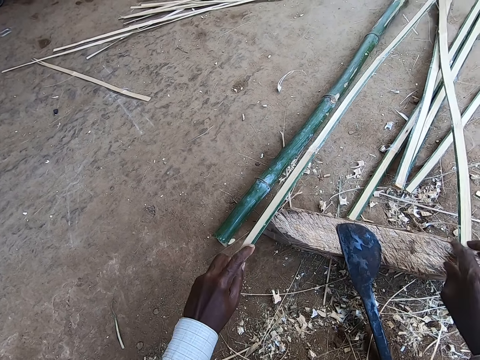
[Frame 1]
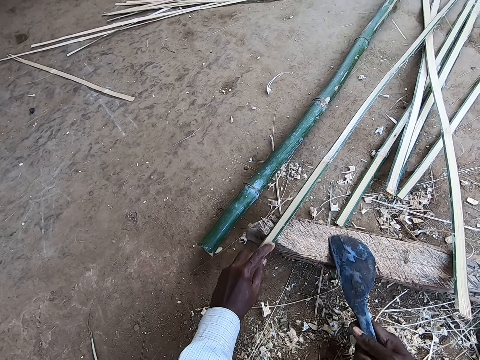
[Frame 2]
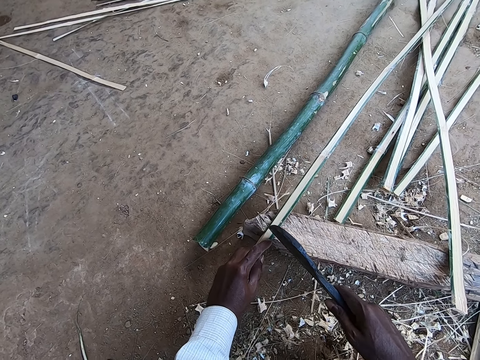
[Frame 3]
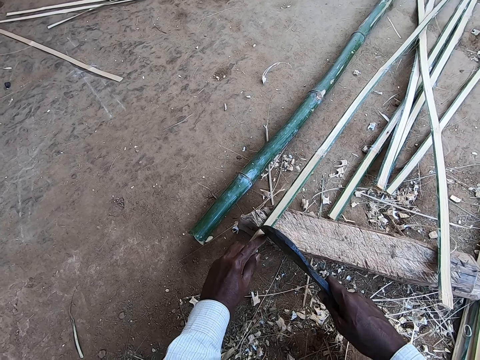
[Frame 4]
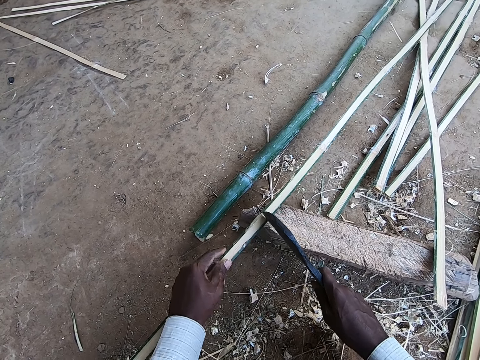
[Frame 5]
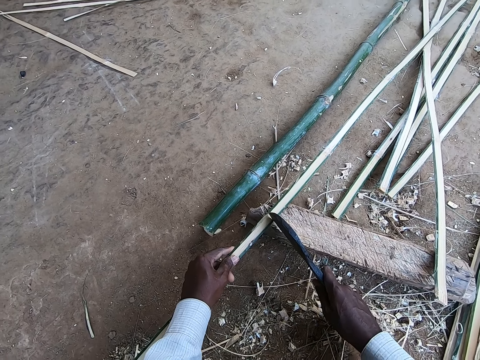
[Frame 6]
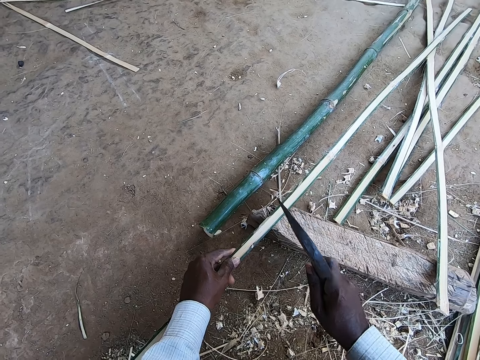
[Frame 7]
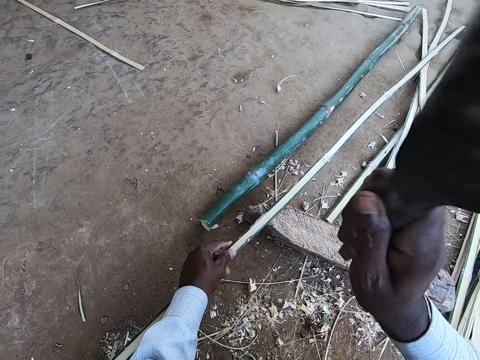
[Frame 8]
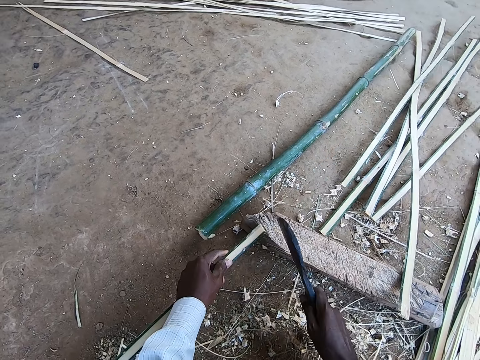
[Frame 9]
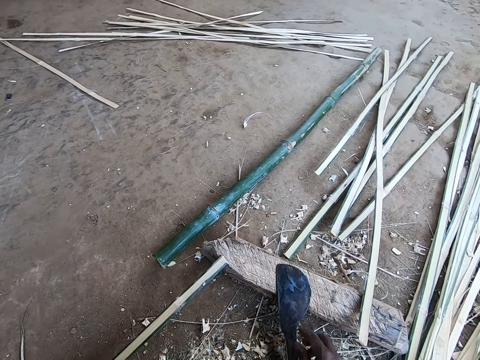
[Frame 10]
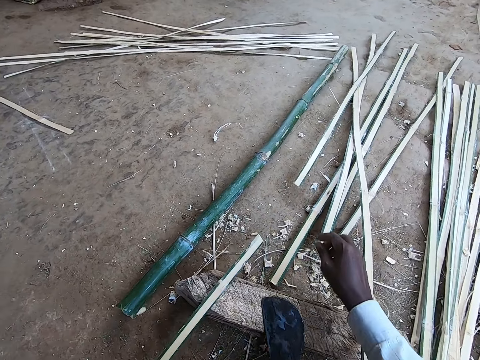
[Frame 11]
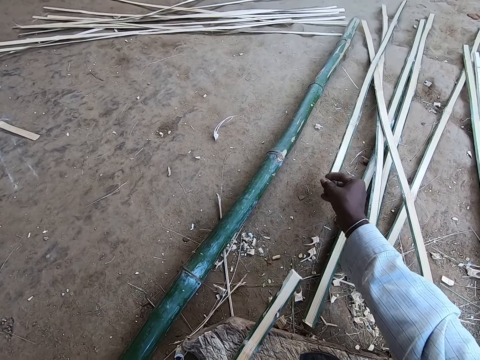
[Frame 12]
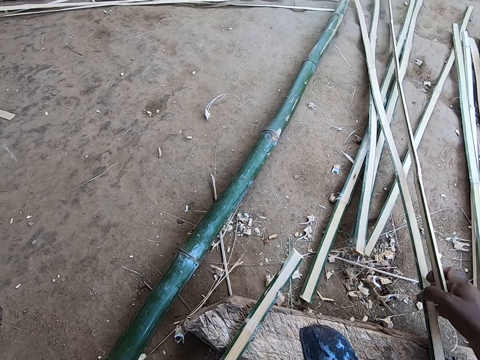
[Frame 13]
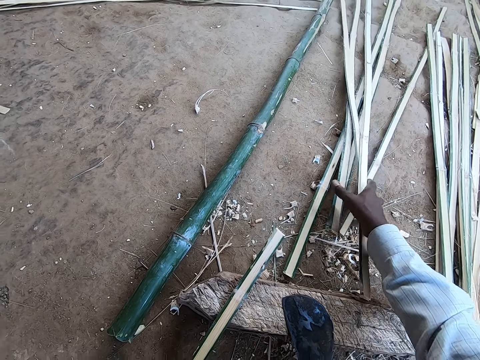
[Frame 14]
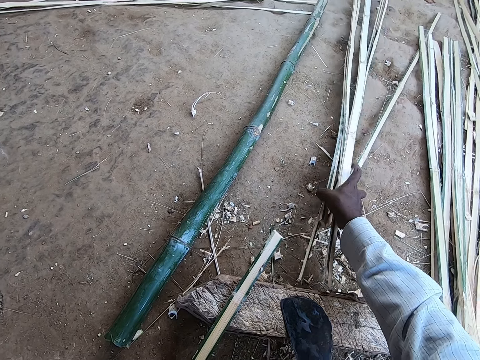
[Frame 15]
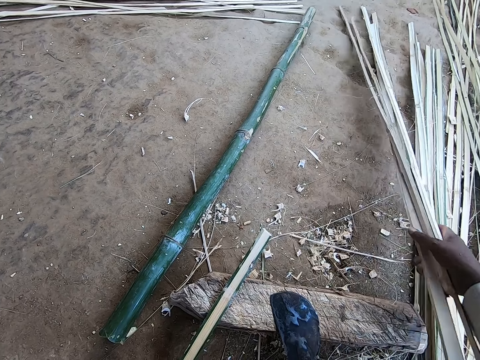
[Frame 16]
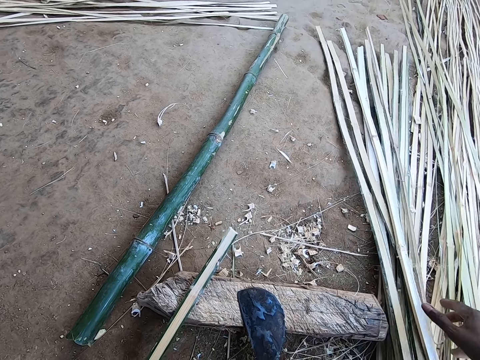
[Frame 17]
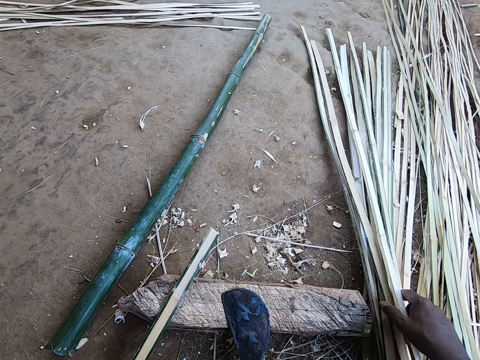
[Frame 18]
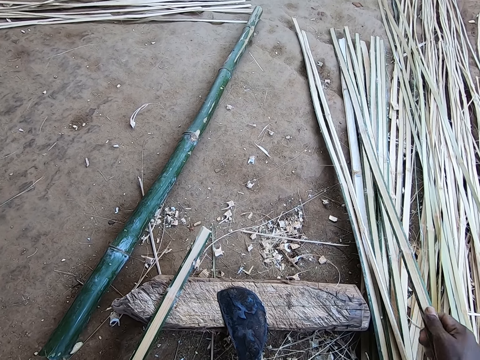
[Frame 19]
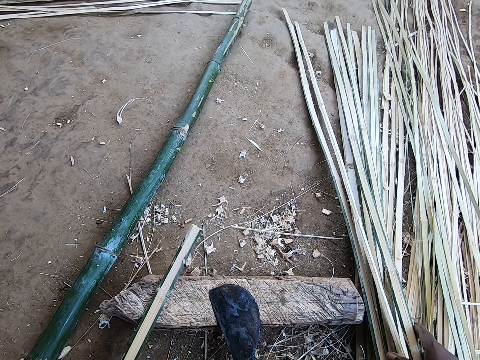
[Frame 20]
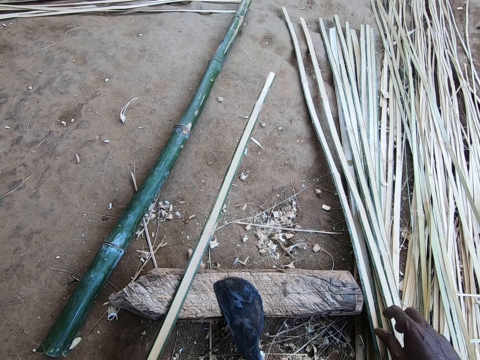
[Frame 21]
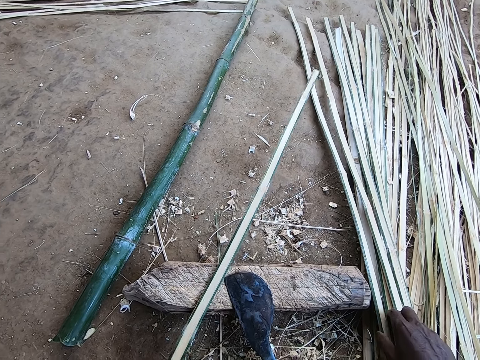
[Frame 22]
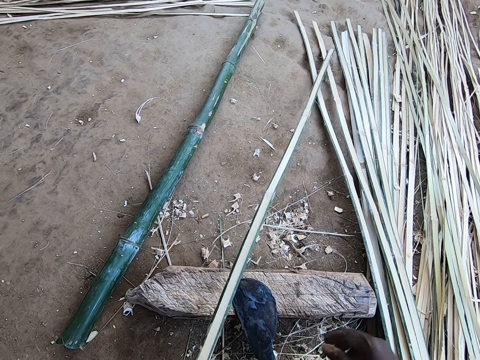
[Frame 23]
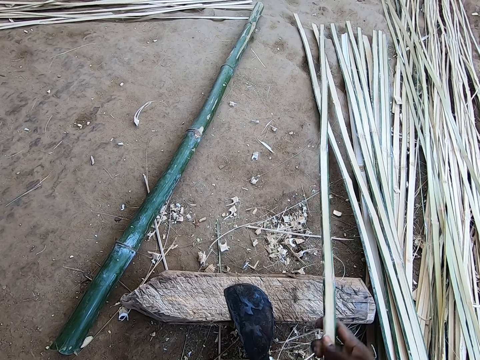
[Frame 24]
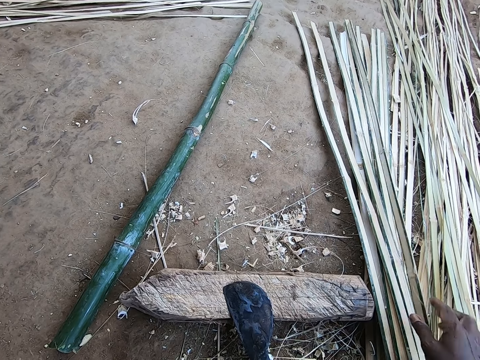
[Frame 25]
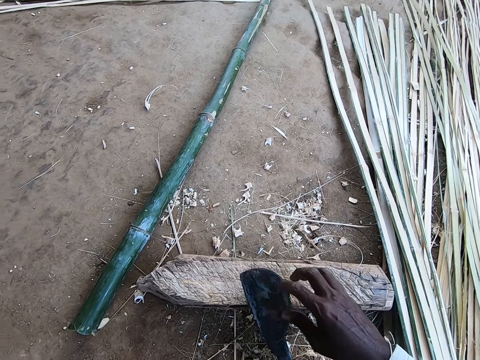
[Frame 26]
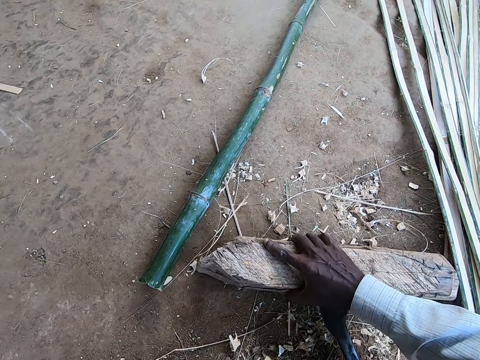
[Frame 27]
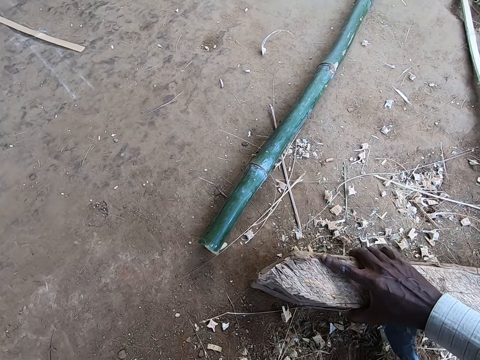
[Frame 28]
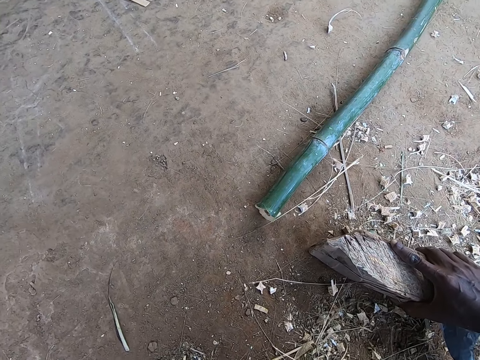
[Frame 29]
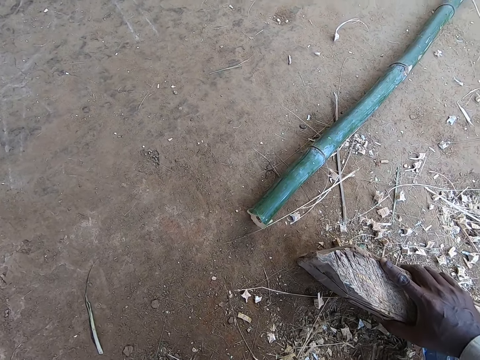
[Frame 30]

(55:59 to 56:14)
The camera wearer drops the bamboo strip or stick in his right hand on the wood. He picks up the bamboo knife or bamboo cutter knife on the wood with his right hand. He cuts the bamboo strip on the wood with the bamboo knife in his right hand. He marks the bamboo stick with the bamboo cutter knife. He drops the bamboo knife on the wood with his right hand and packs the bamboo strip on the floor with his right hand. He pulls the bamboo stick. He drops the bamboo strip in his right hand on the bamboo strips on the floor. He picks up the bamboo strip from the bamboo strips on the floor with his right hand. He adjusts the bamboo strip in his left hand on the wood. He passes the bamboo strip in his left hand to his right hand. He drops the bamboo strip in his right hand on the bamboo strips on the floor. He adjusts the wood on the floor with his right hand. He pulls the wood.

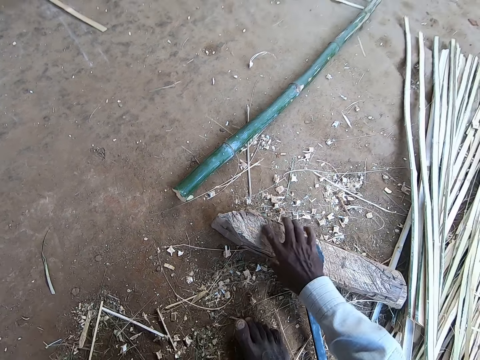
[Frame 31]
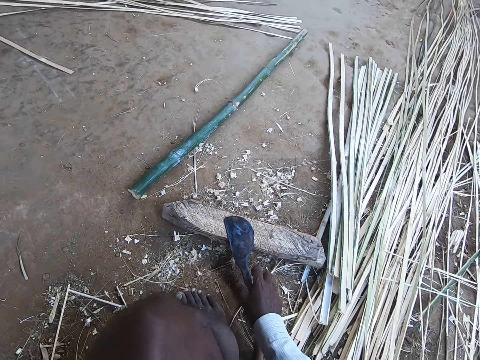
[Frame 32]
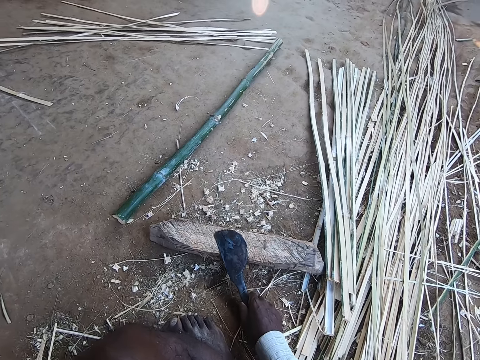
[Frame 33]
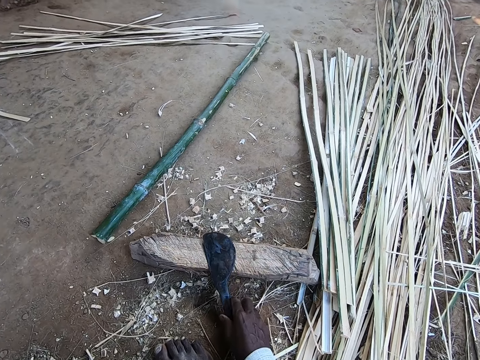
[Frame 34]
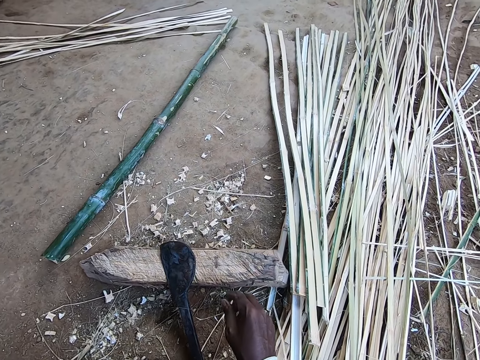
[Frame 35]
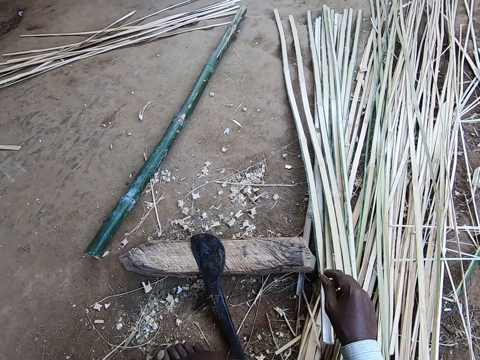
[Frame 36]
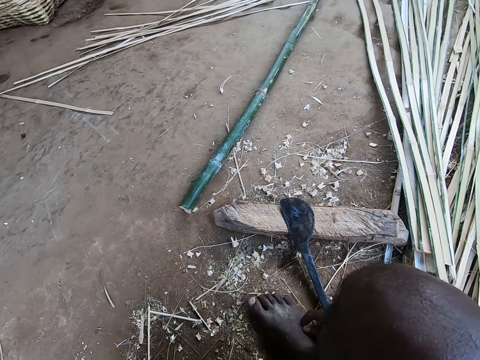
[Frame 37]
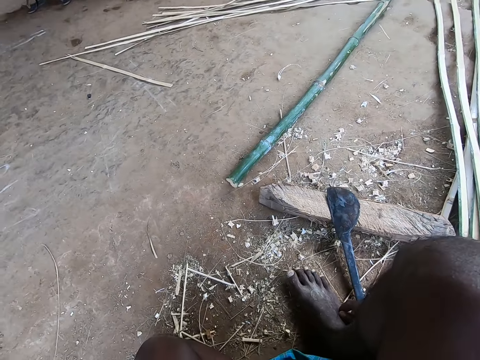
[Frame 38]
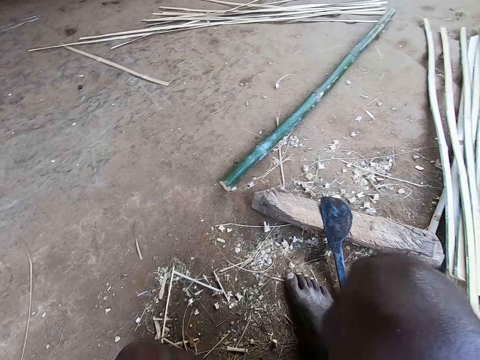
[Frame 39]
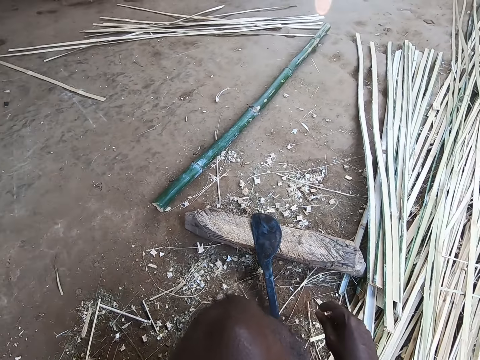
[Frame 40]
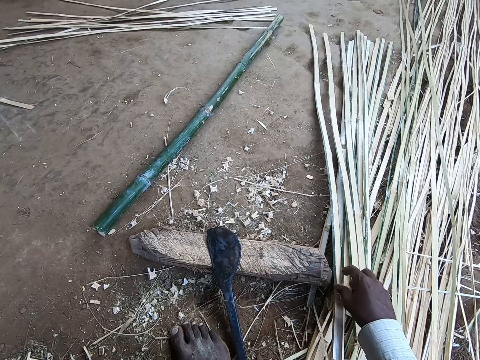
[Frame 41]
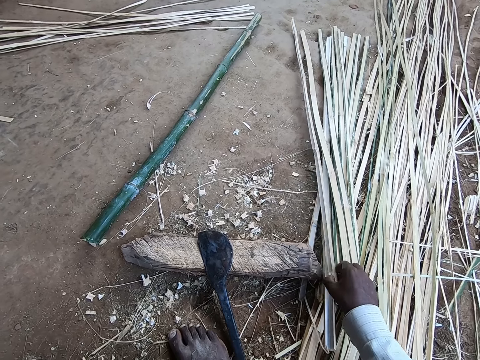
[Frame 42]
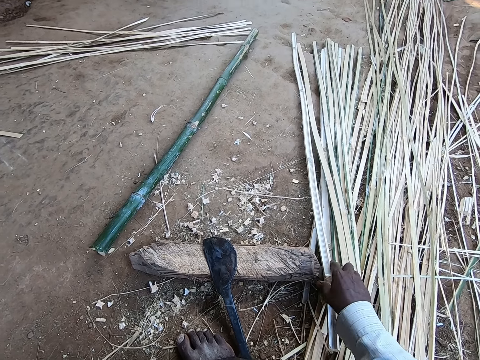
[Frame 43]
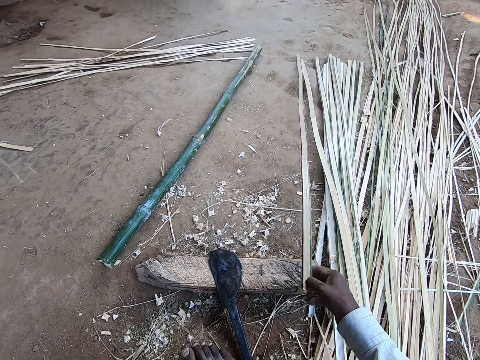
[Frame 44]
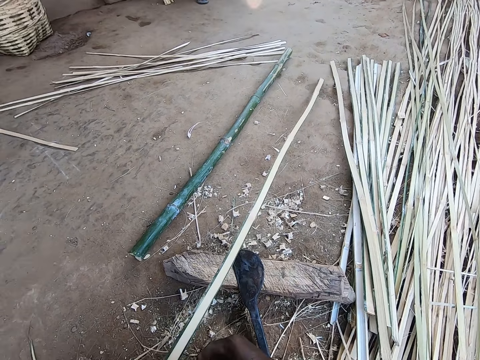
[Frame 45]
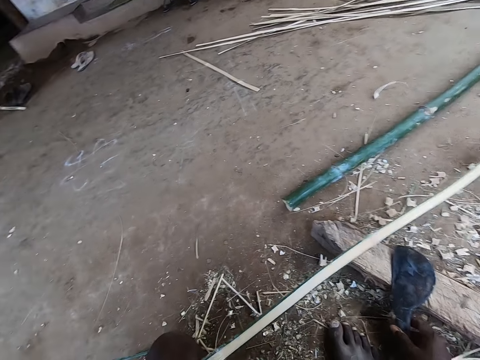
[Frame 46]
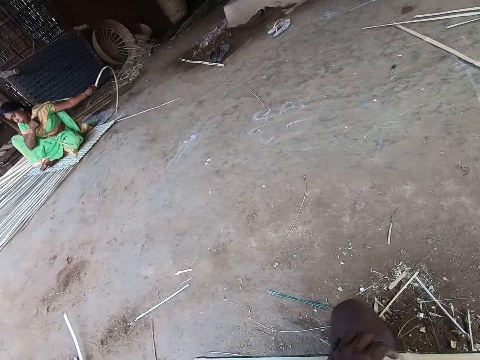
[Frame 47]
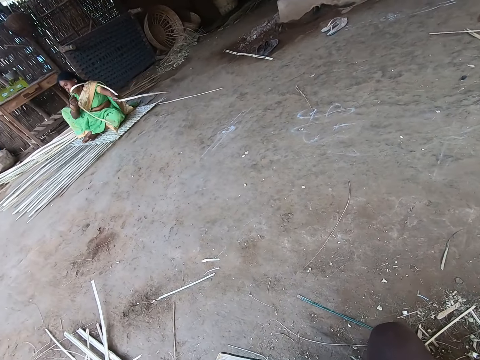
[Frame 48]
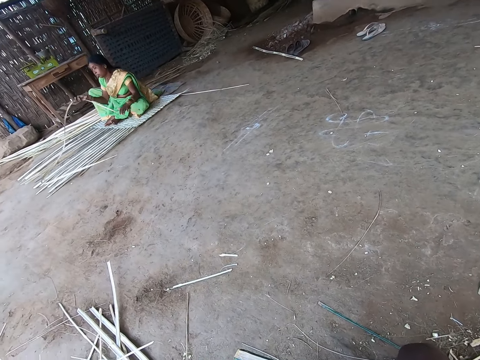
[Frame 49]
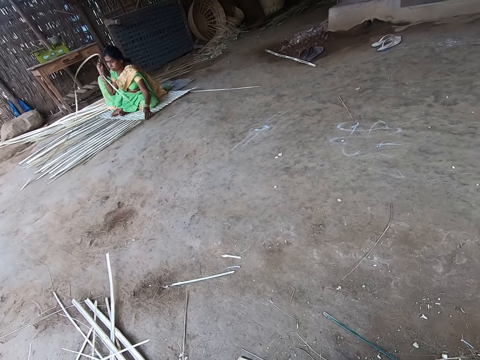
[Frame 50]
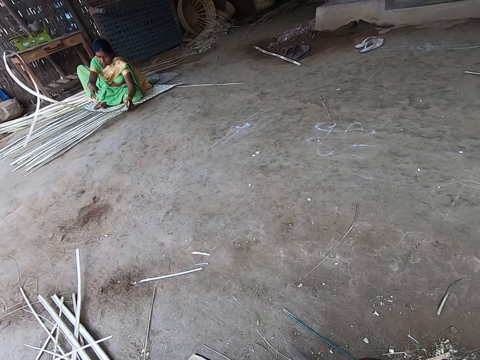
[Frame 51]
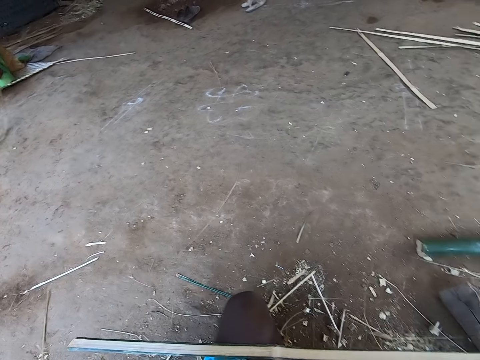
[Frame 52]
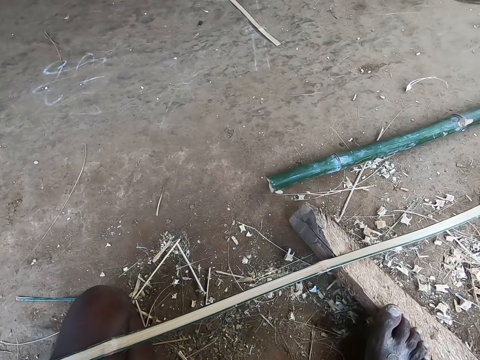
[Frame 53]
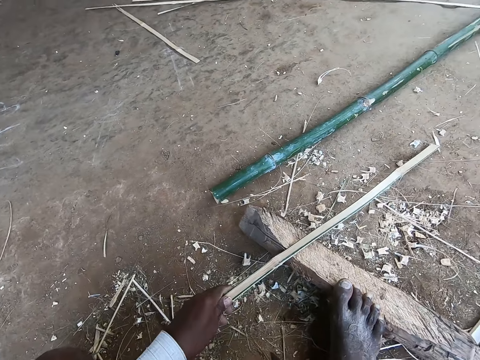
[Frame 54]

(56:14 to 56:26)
The camera wearer adjusts the bamboo knife on the wood with his right hand. He touches the bamboo cutter knife. He picks the bamboo strip on the floor with his right hand. He pulls the bamboo stick. He passes the bamboo strip in his right hand to his left hand. He picks the bamboo knife on the wood with his right hand. A woman straightens a bamboo strip with her hands.
